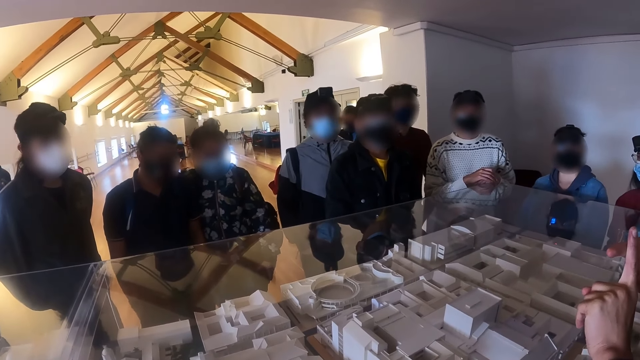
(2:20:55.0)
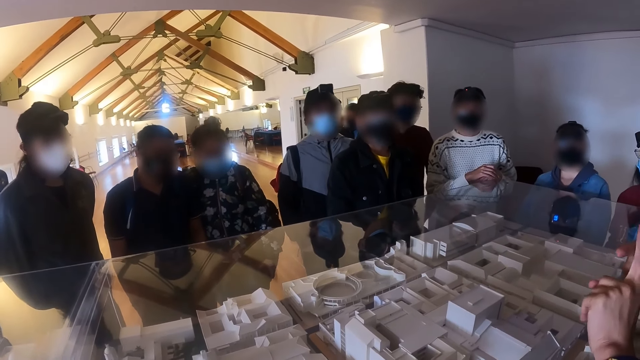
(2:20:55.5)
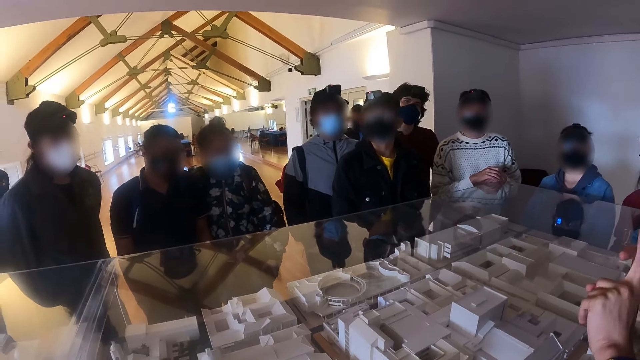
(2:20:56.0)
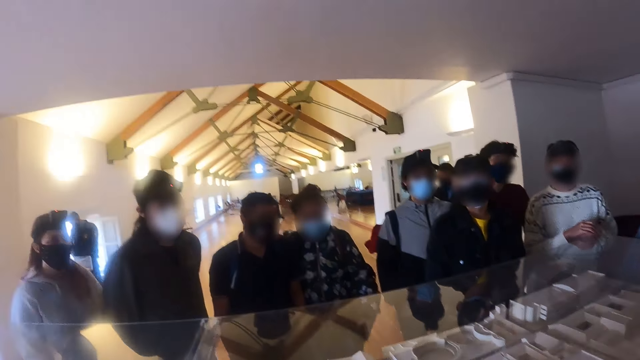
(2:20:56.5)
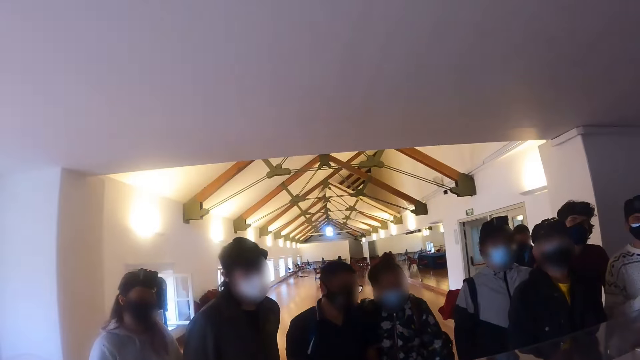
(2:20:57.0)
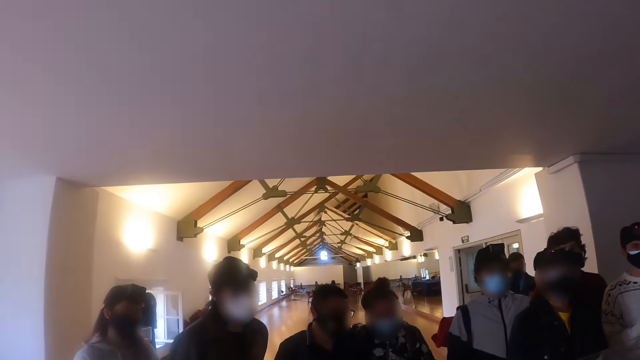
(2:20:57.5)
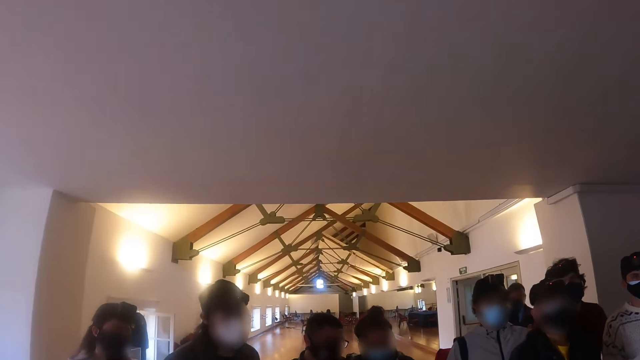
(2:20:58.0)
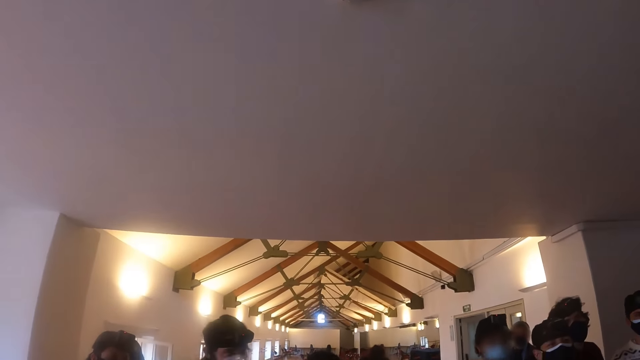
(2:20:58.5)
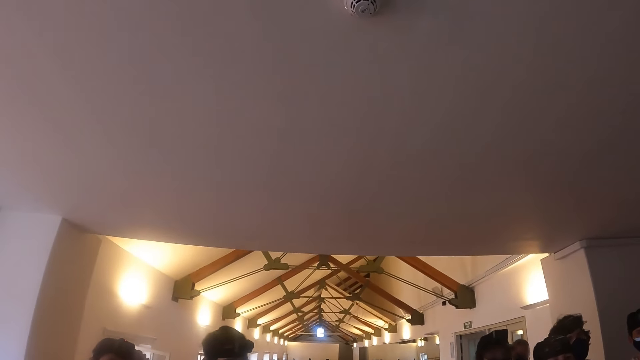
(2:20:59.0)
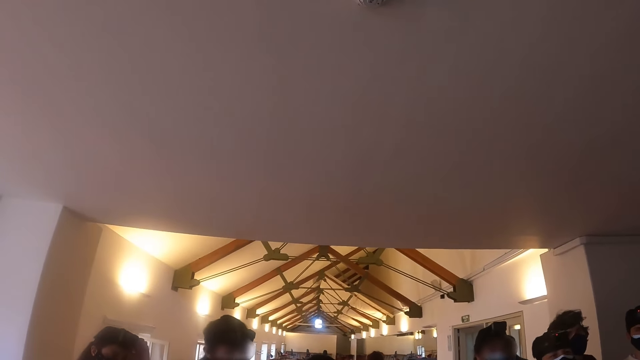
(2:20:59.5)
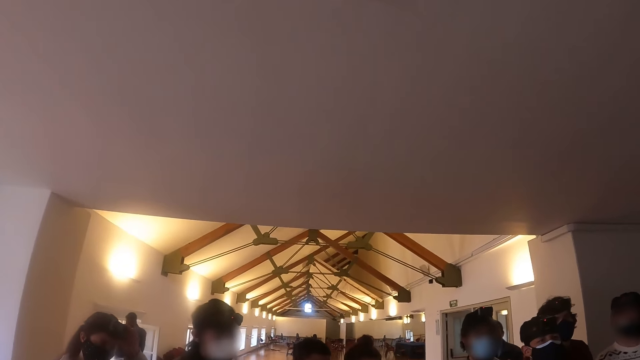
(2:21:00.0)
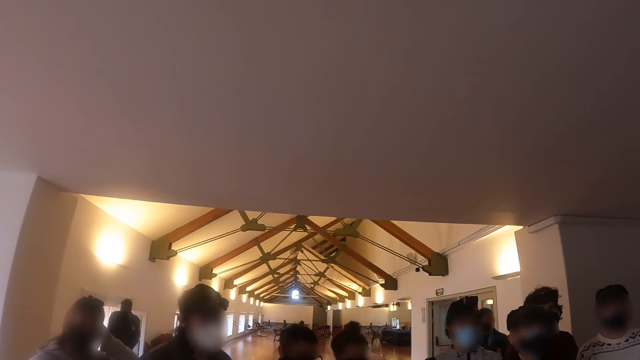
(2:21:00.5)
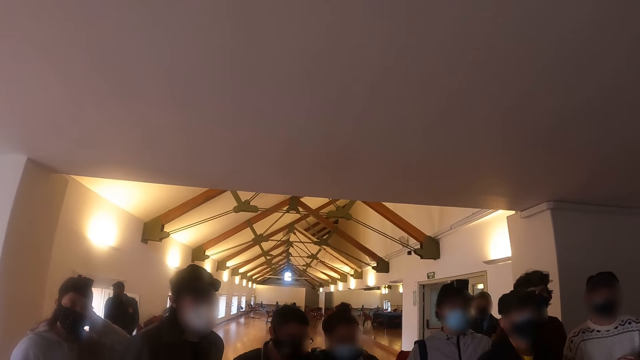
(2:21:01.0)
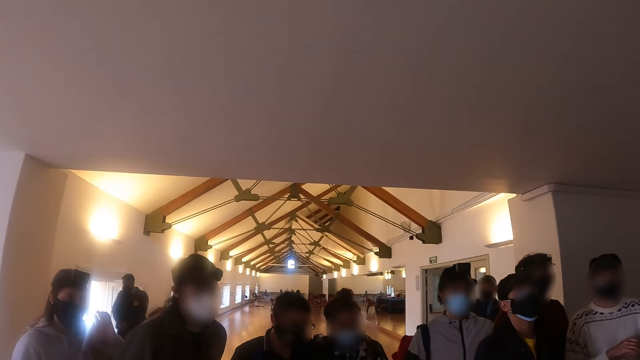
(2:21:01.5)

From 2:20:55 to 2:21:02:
The camera wearer looks around.

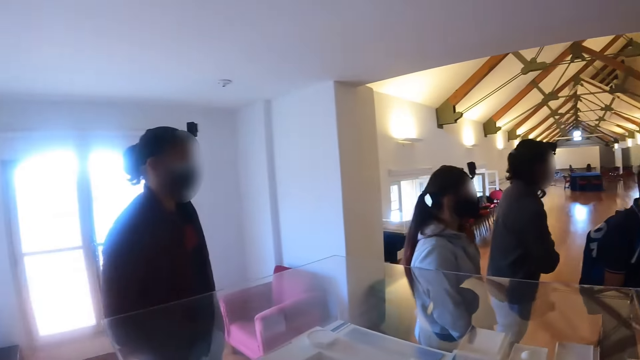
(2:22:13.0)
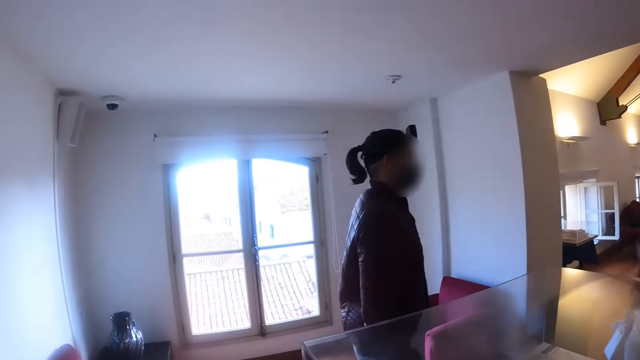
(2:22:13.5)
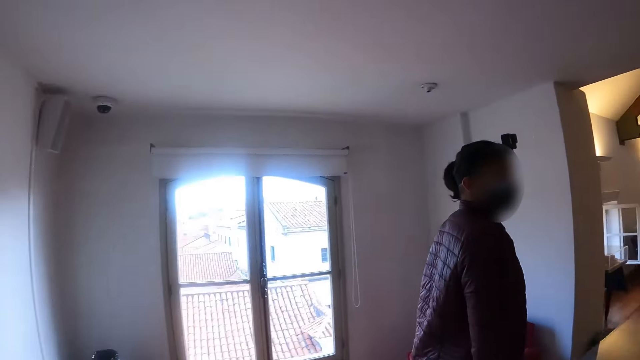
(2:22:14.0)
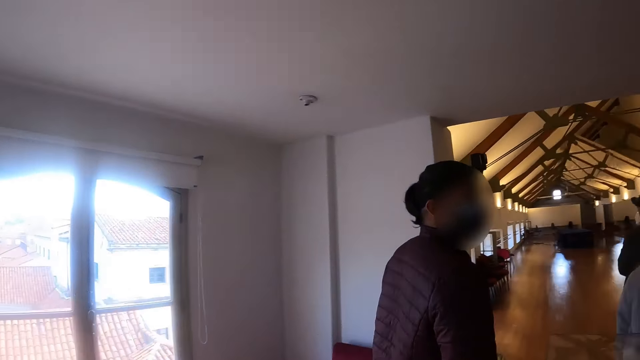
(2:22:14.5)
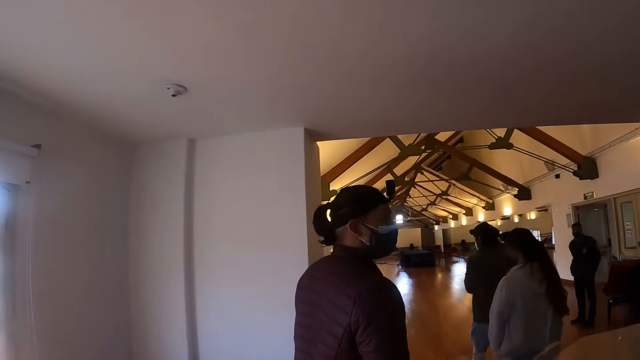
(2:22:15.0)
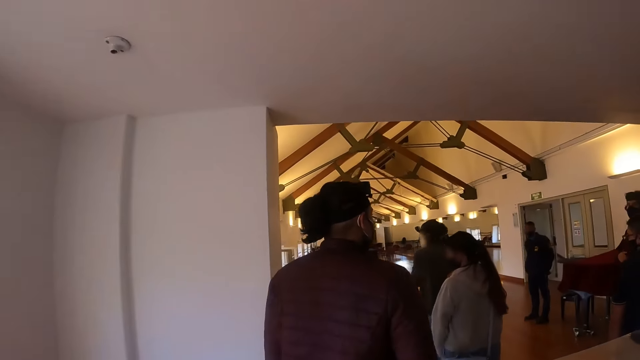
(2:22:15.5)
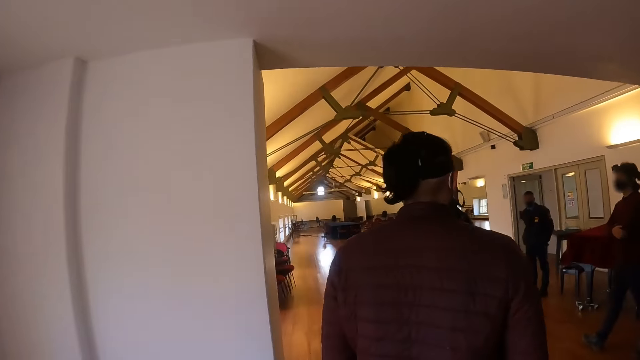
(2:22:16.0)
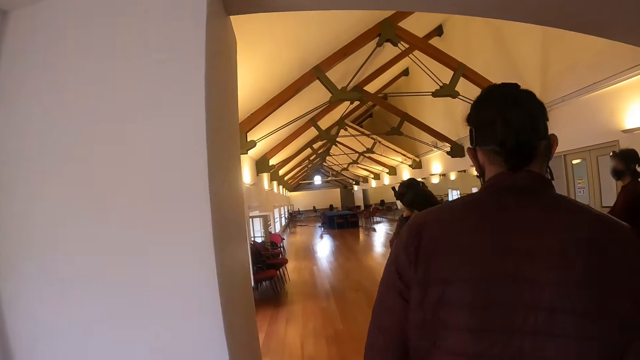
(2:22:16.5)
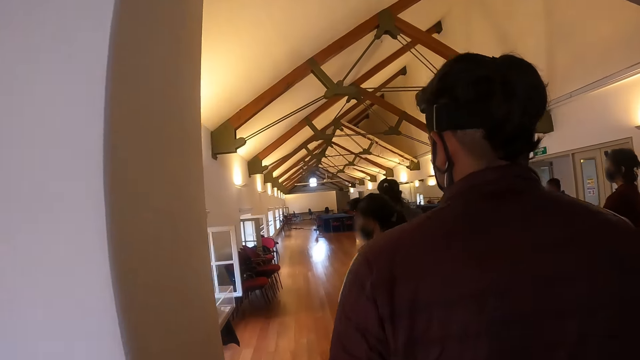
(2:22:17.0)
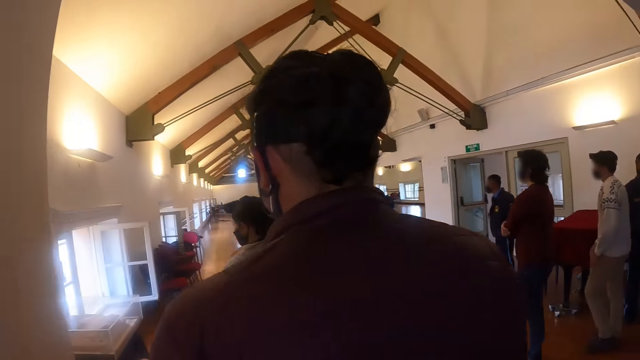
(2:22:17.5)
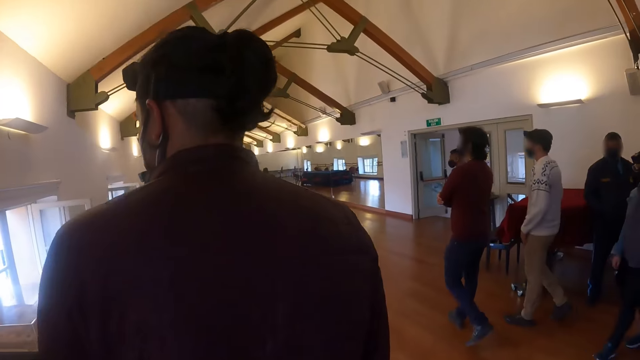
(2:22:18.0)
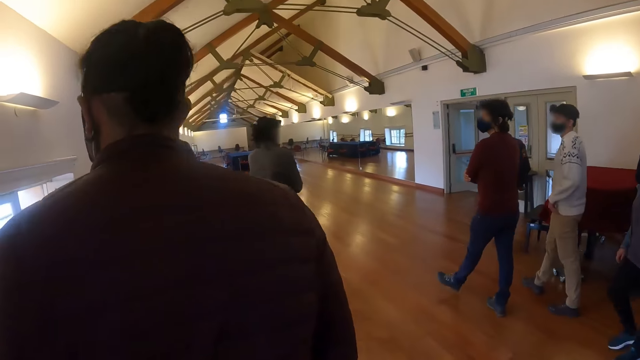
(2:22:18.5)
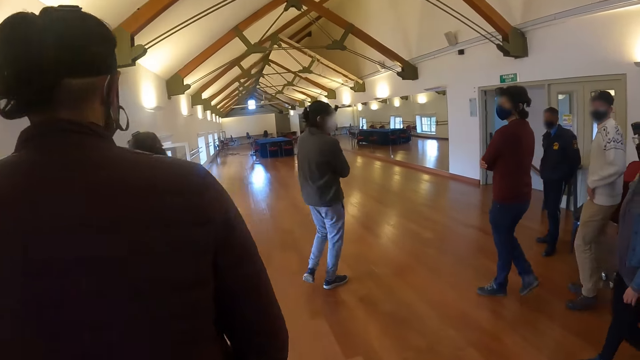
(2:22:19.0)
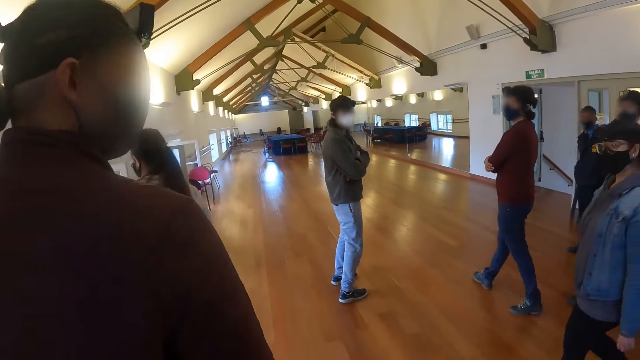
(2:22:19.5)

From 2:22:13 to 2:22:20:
The camera wearer walks around.

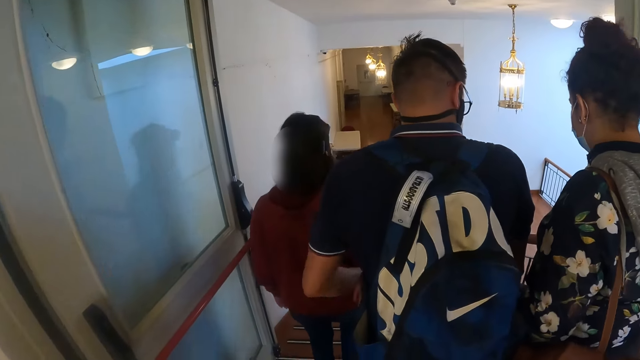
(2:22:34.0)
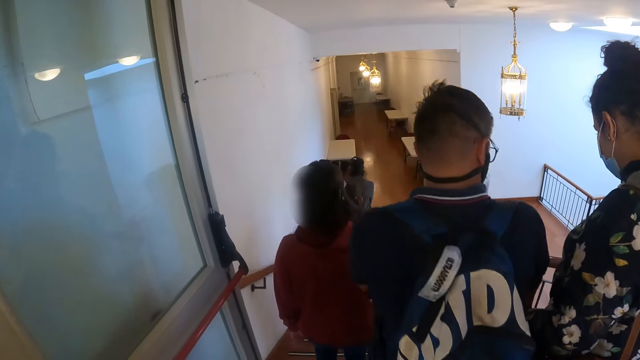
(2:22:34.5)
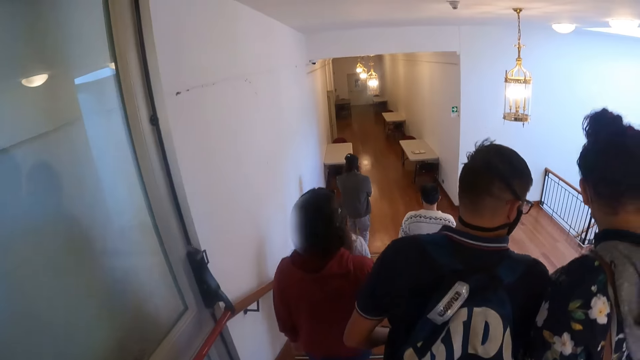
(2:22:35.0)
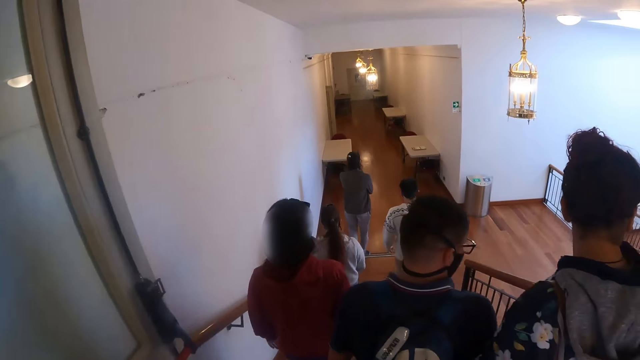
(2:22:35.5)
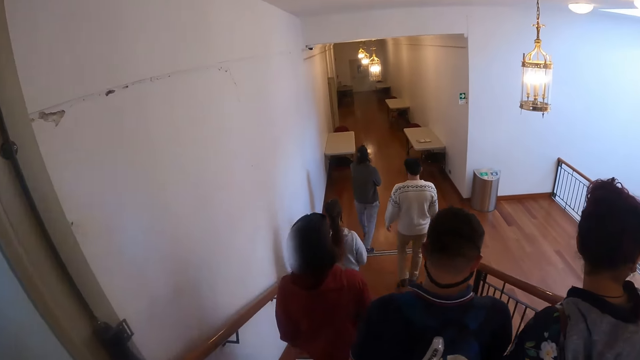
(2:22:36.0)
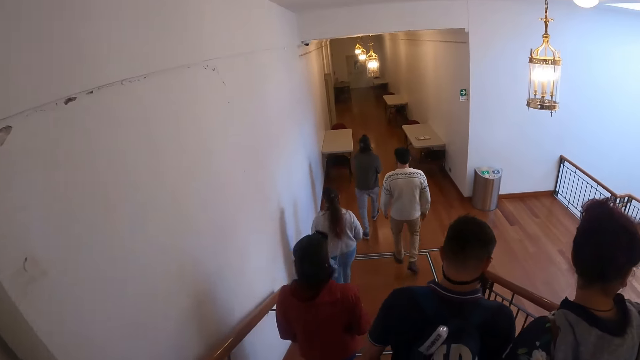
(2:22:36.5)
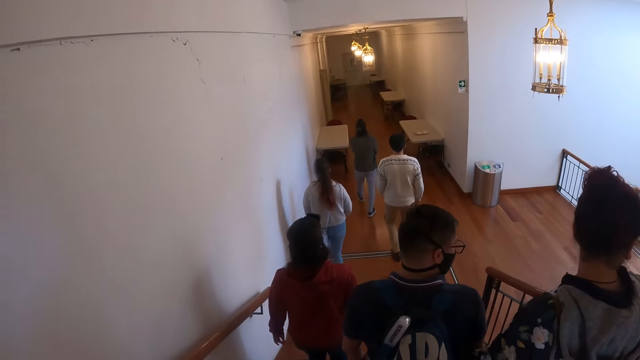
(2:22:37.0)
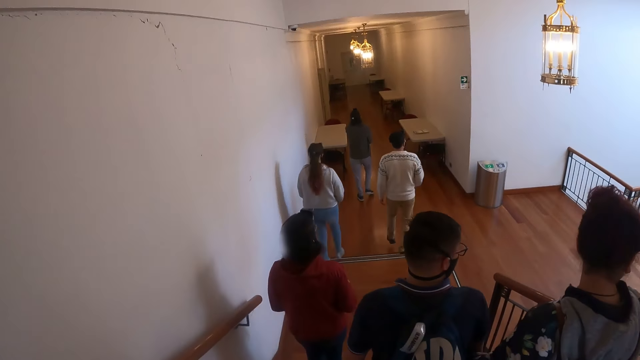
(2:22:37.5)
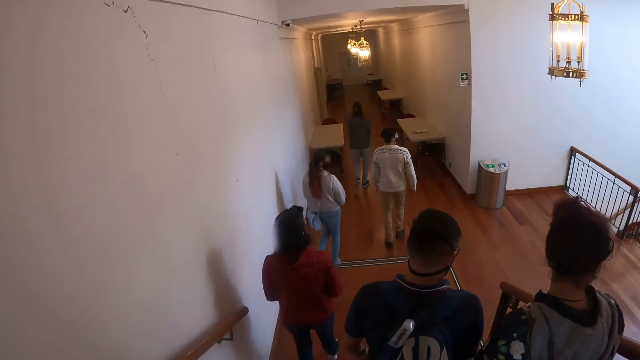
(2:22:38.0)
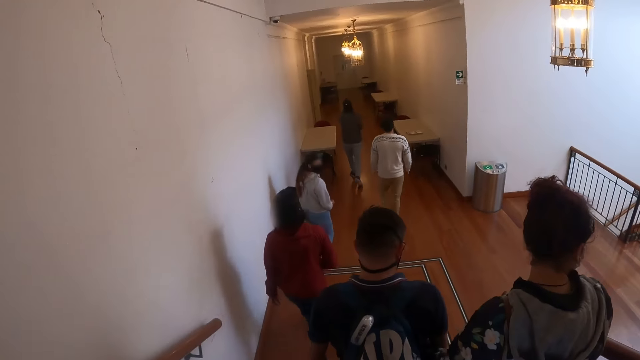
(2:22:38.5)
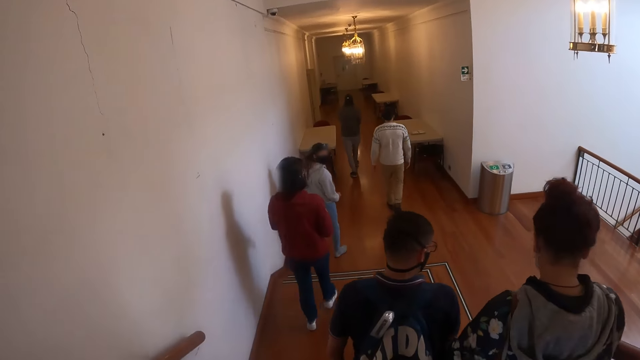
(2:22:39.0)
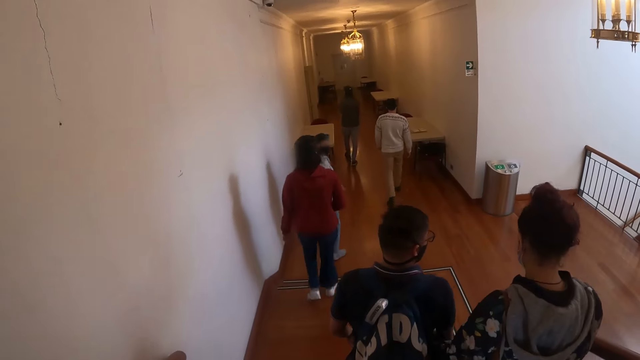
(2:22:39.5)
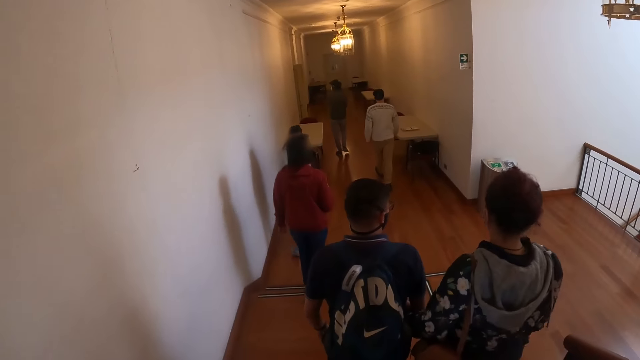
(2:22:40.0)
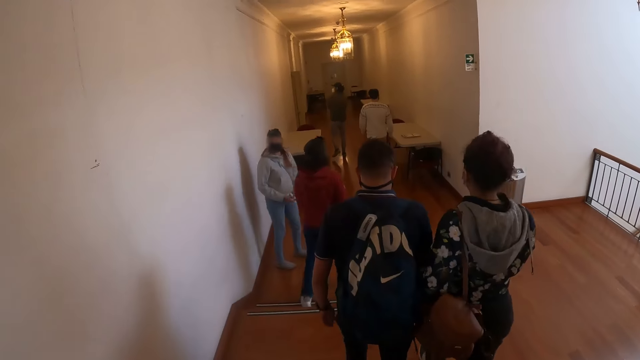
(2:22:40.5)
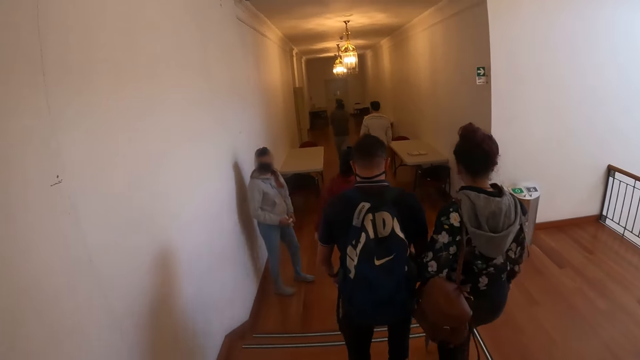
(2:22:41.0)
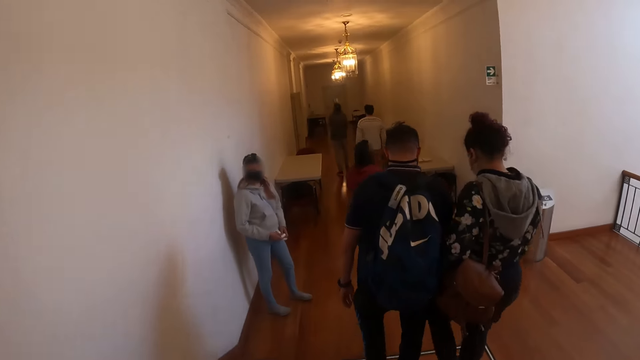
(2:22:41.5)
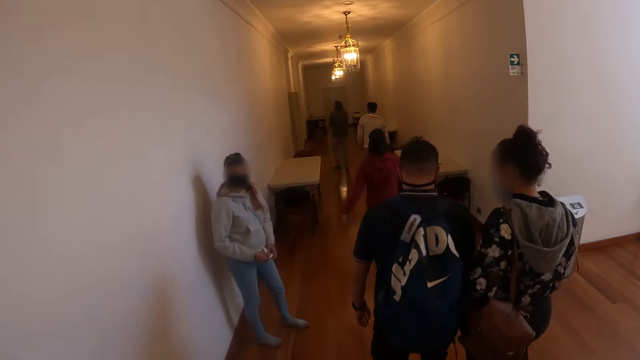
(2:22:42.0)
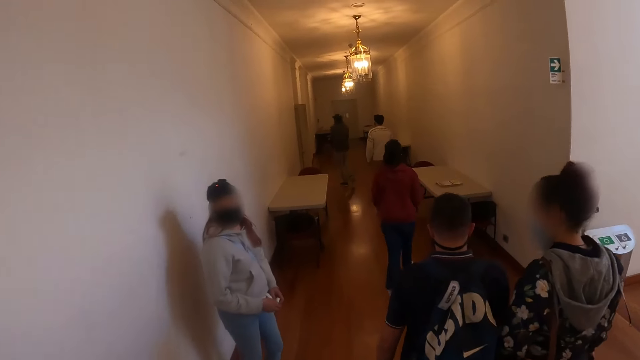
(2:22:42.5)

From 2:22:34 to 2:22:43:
The camera wearer walks down stairs.
